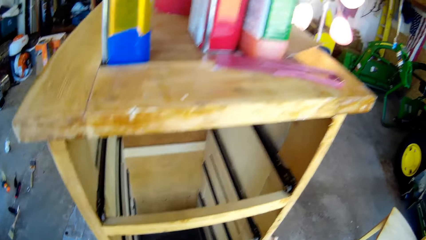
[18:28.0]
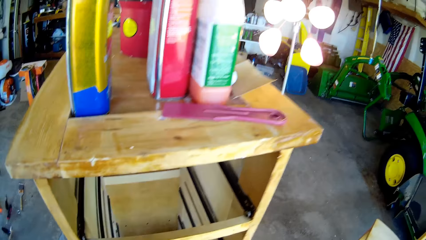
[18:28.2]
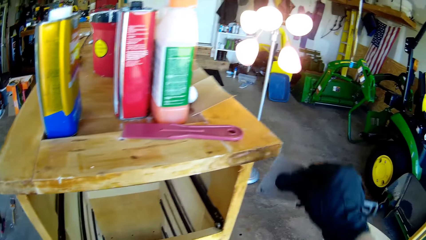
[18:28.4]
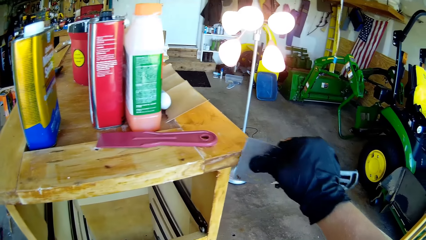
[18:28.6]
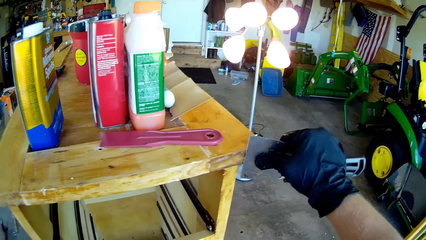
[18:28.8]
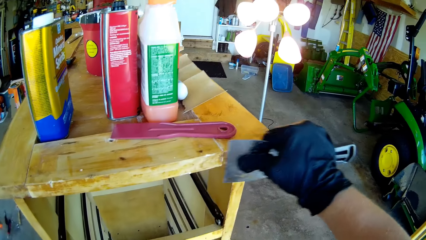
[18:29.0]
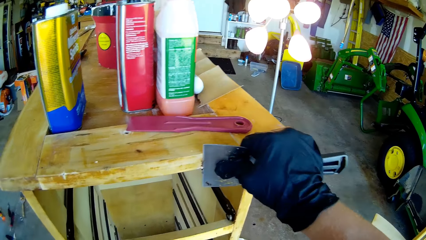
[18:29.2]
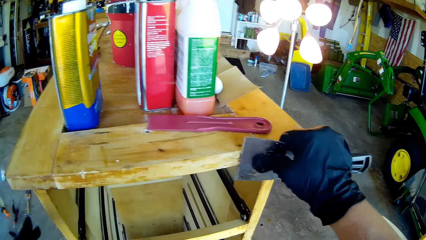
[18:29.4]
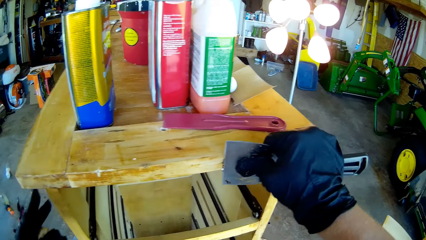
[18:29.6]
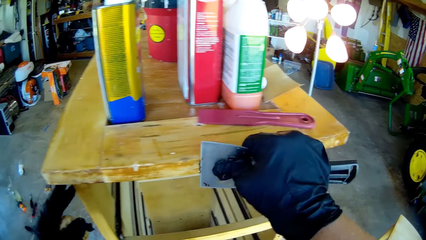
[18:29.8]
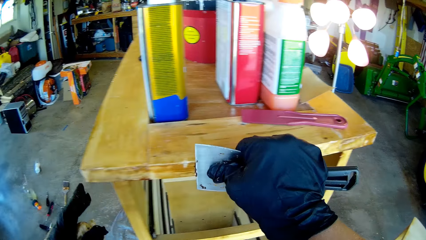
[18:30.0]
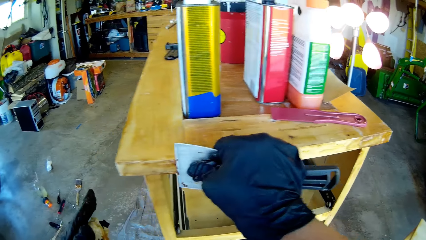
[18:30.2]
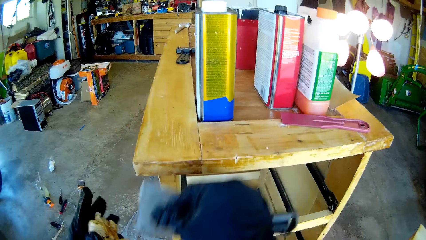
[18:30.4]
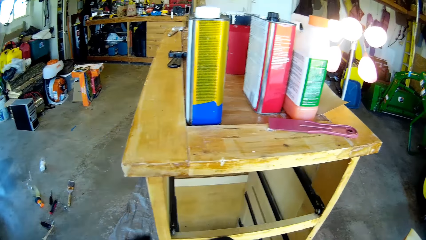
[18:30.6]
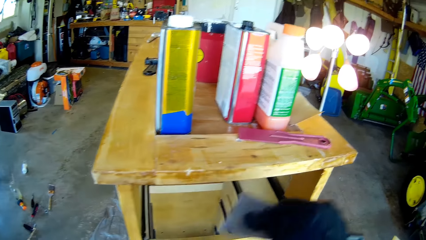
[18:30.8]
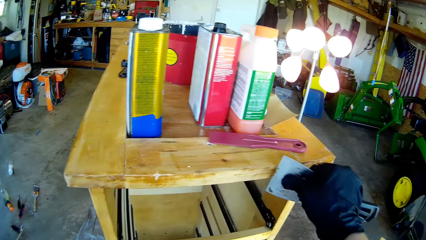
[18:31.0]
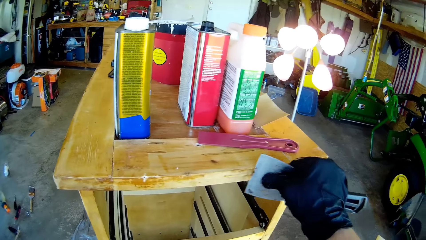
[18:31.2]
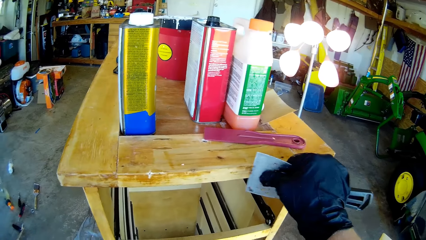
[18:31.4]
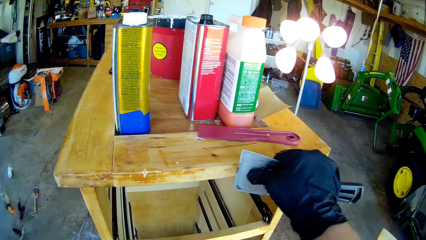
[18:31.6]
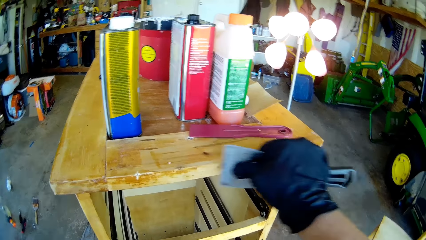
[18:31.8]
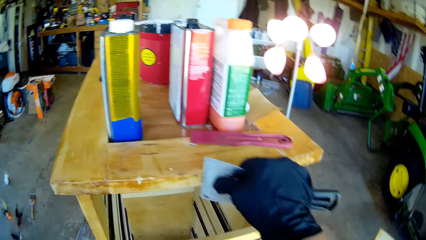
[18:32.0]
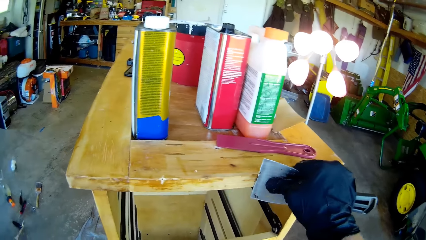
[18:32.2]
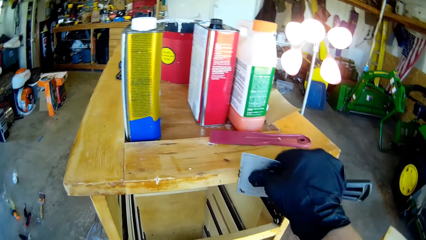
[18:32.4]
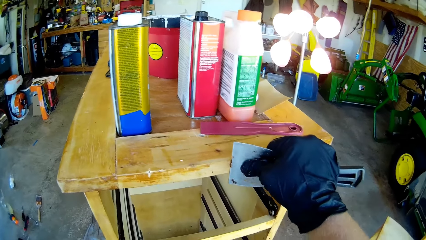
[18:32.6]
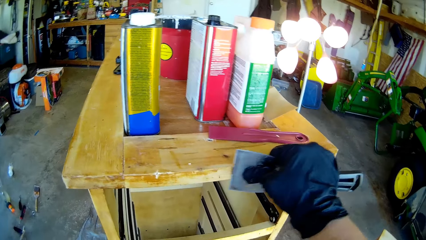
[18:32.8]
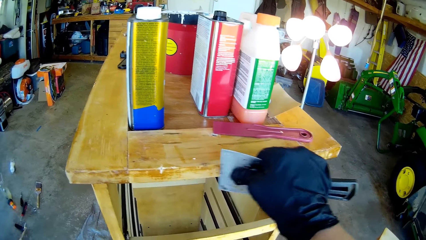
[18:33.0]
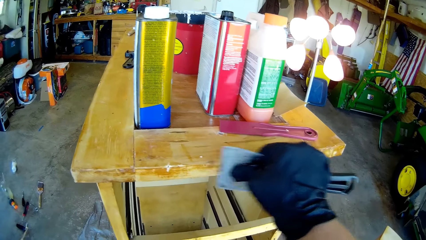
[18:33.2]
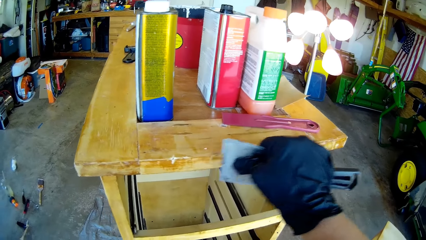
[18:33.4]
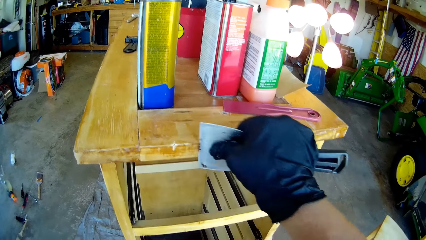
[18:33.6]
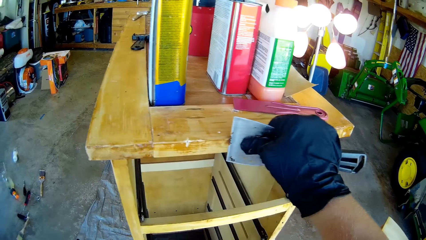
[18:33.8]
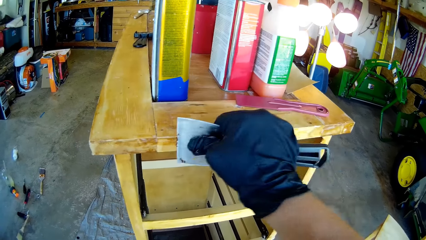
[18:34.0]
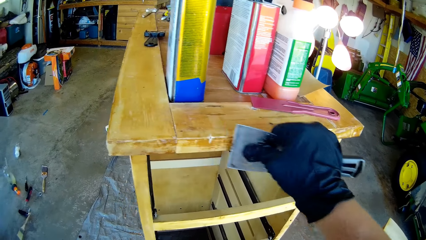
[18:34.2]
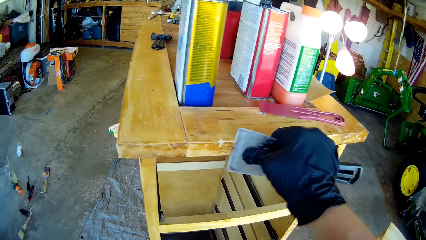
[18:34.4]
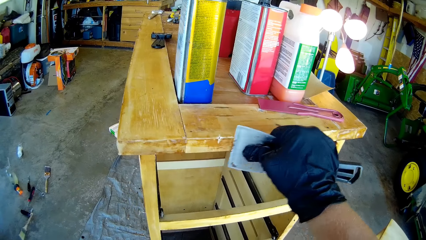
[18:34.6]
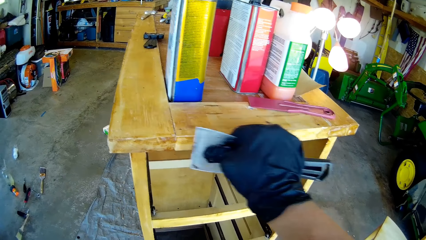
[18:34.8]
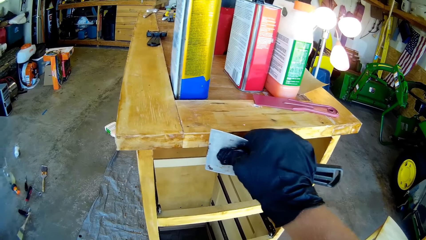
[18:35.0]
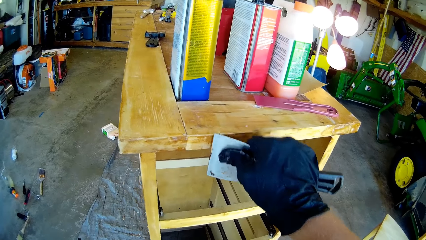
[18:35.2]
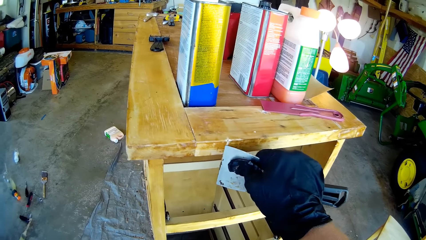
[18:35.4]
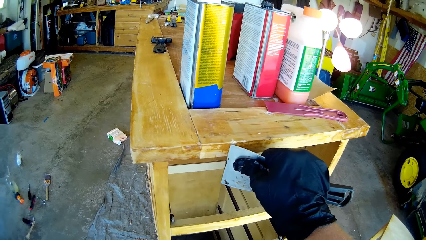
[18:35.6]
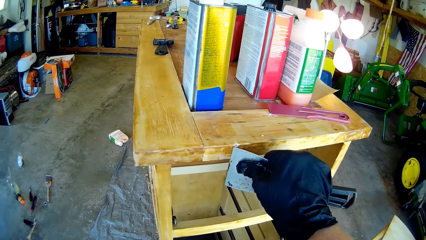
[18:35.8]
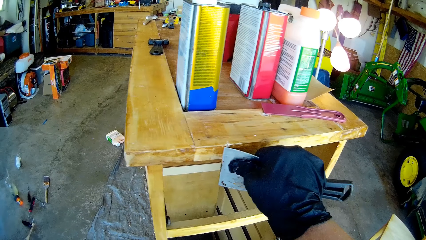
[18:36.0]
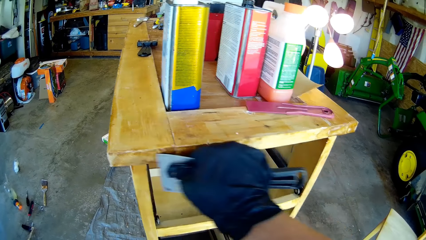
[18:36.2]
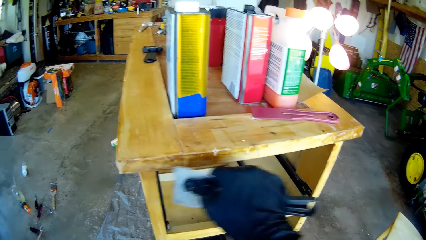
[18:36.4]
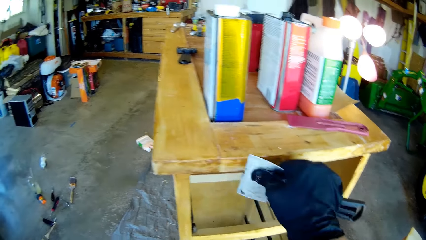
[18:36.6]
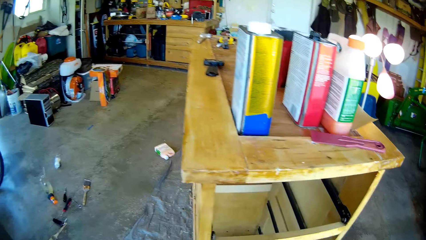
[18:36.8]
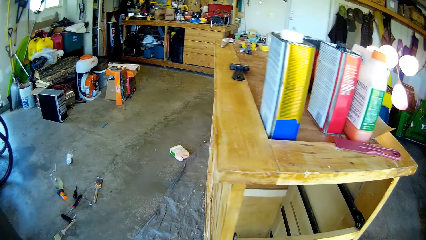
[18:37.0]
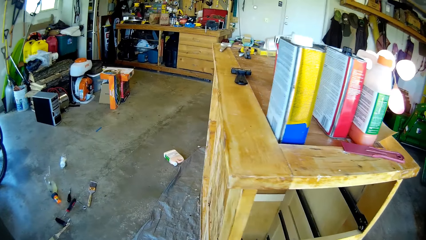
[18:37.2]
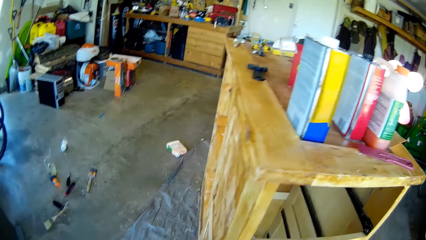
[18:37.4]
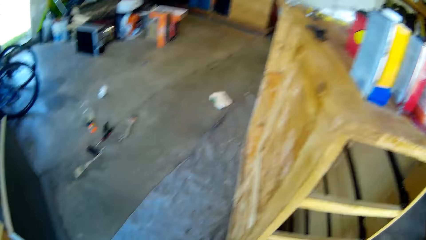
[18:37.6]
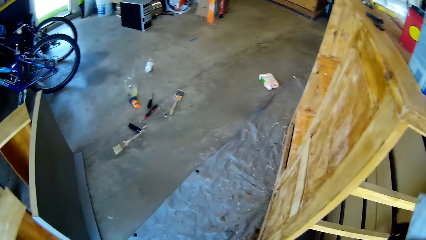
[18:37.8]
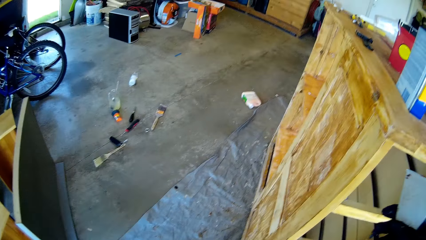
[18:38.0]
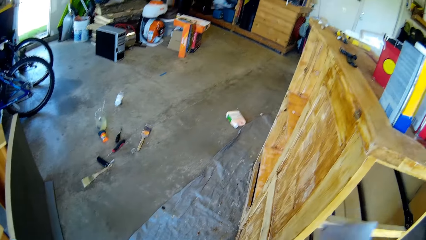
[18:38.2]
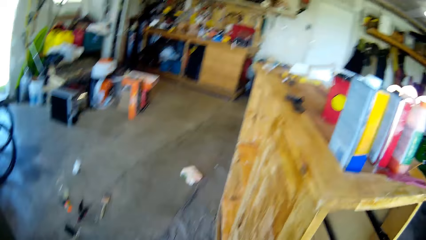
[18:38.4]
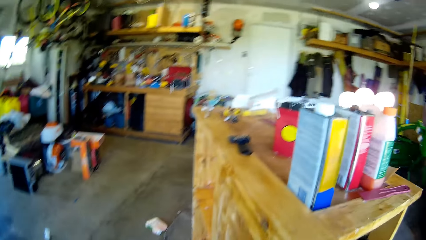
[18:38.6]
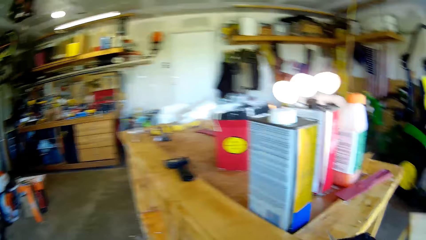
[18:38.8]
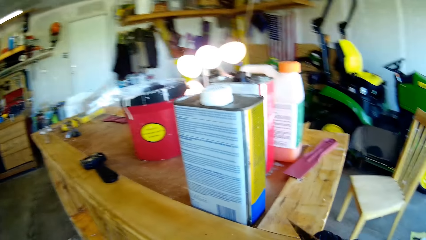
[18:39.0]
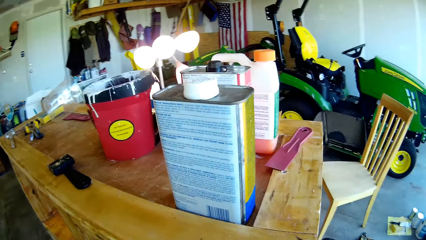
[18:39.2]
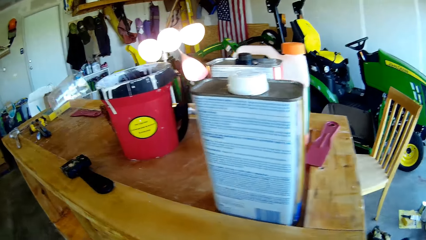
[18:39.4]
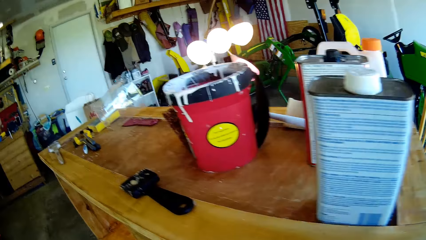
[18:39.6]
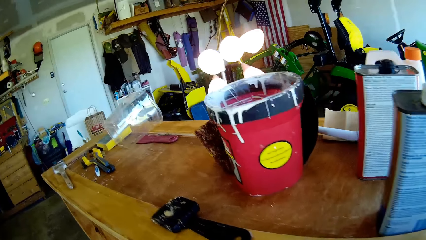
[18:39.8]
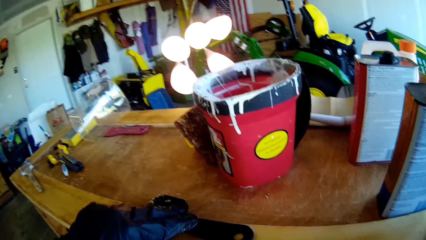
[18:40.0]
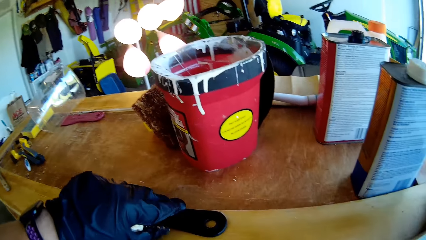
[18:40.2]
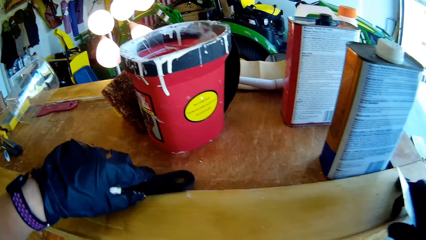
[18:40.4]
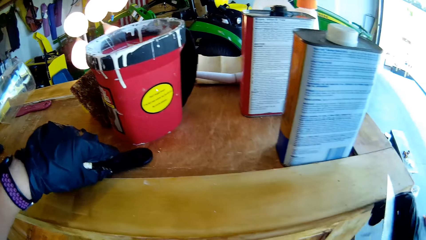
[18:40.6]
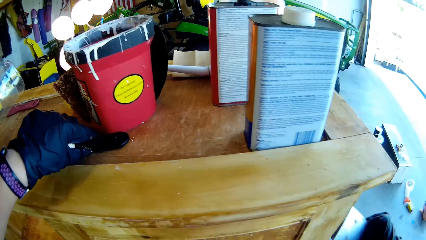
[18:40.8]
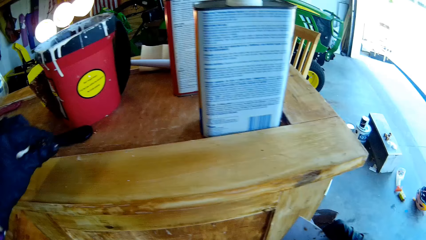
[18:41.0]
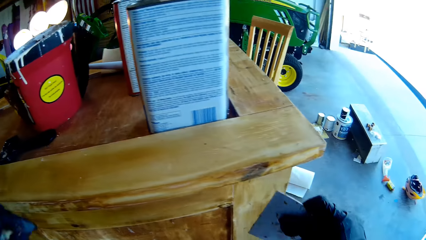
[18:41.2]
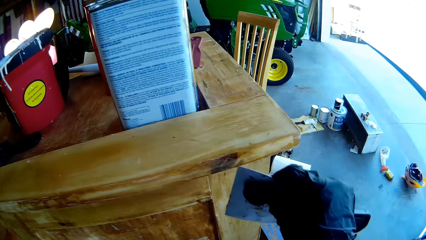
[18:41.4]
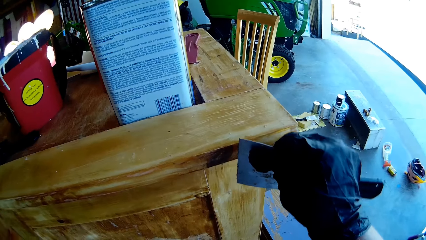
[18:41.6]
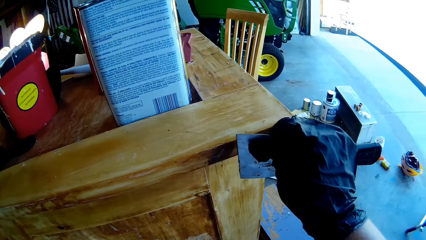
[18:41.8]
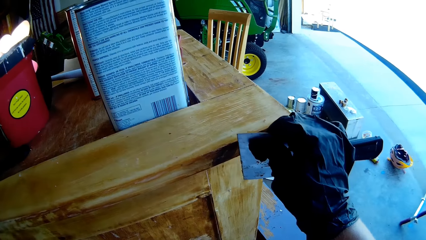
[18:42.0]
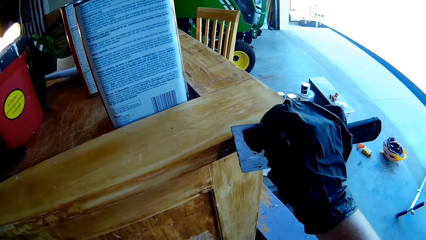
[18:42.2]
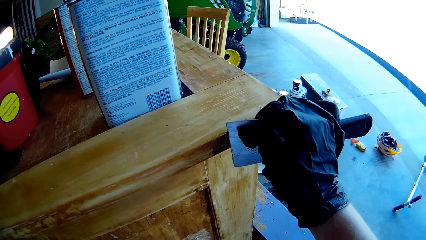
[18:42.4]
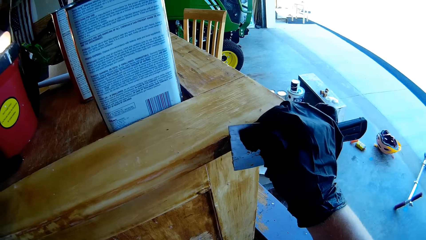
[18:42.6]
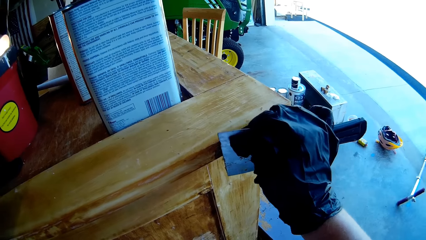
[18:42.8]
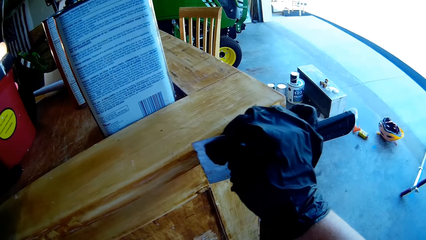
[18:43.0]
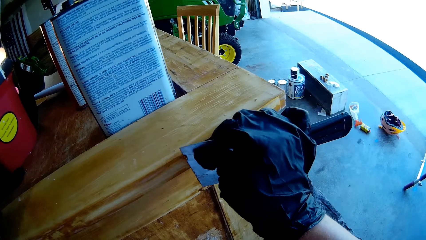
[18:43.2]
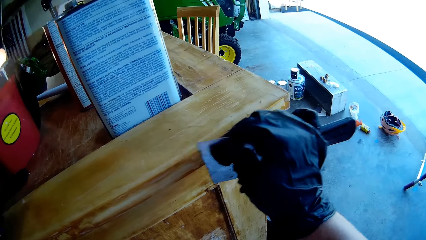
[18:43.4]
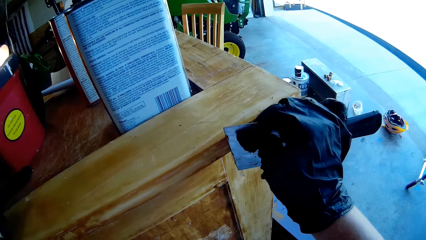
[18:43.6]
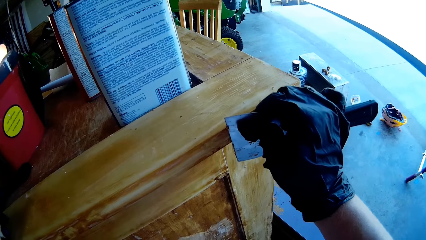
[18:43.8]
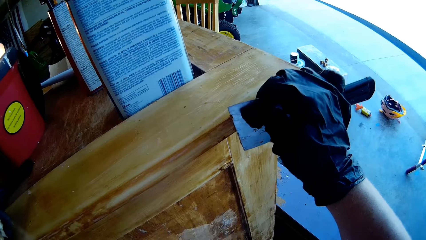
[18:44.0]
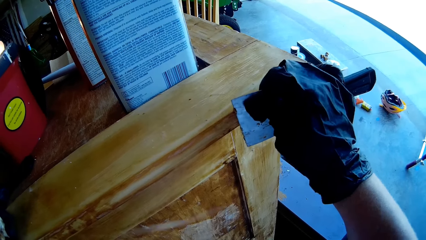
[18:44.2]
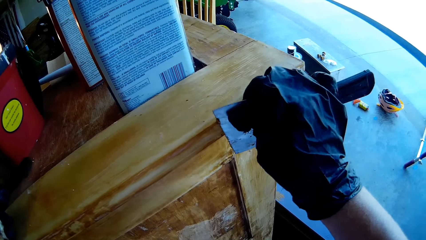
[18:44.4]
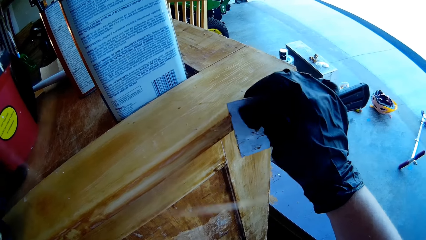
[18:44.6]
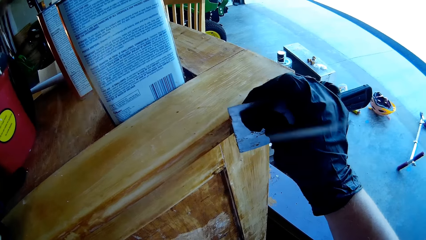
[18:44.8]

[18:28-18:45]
The camera wearer walks on the floor. They remove the paint scraper on the wooden stand. They move a wrench. They scrape the wooden stand with the scraper or wood chisel.
